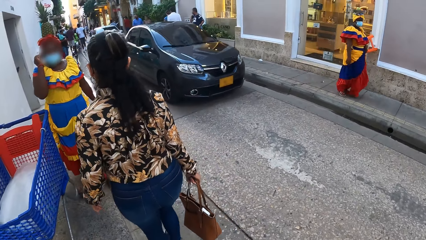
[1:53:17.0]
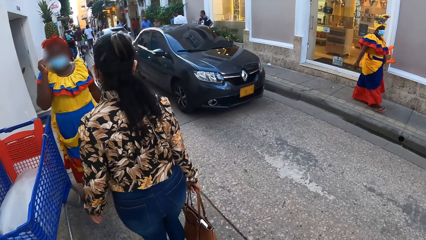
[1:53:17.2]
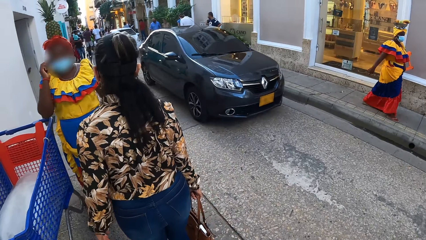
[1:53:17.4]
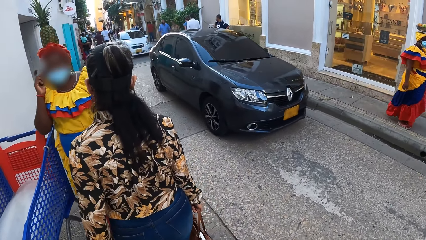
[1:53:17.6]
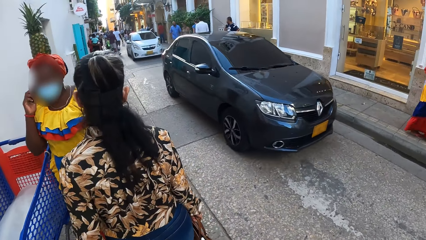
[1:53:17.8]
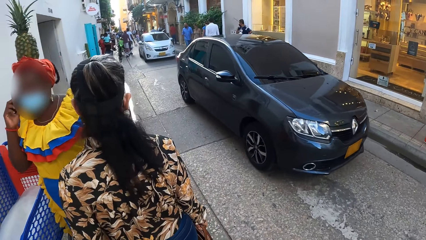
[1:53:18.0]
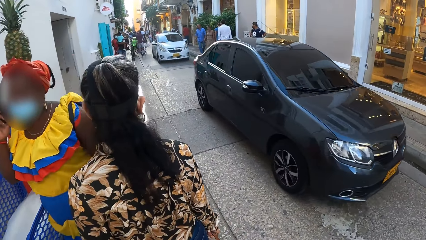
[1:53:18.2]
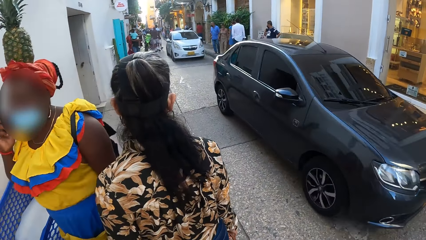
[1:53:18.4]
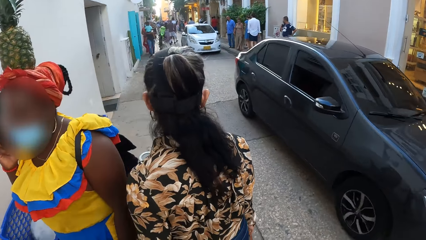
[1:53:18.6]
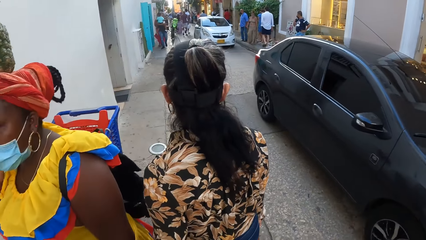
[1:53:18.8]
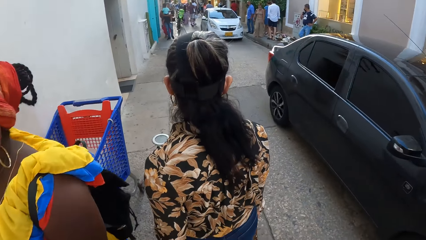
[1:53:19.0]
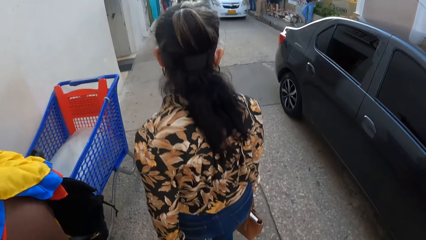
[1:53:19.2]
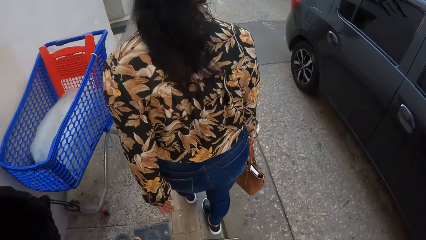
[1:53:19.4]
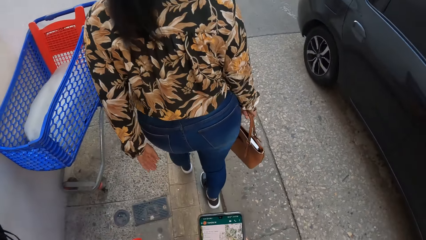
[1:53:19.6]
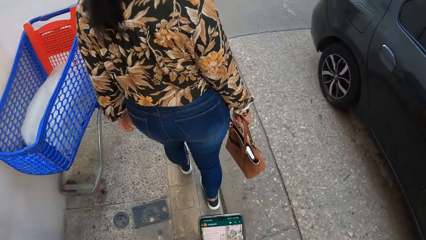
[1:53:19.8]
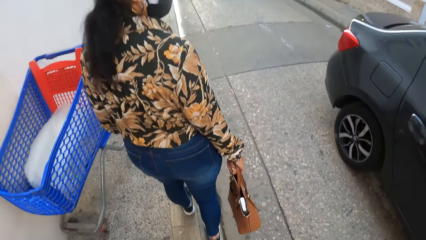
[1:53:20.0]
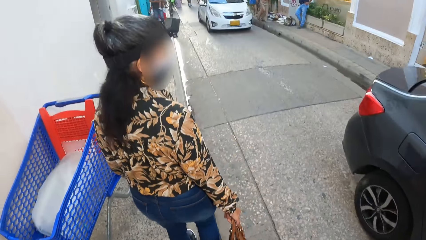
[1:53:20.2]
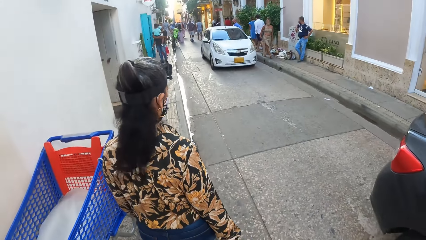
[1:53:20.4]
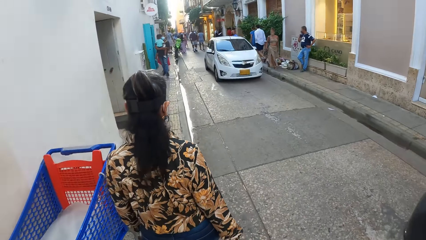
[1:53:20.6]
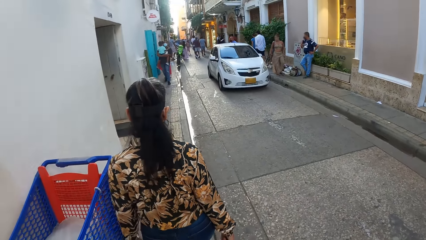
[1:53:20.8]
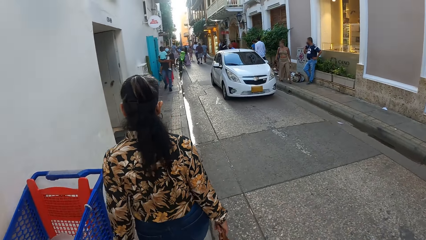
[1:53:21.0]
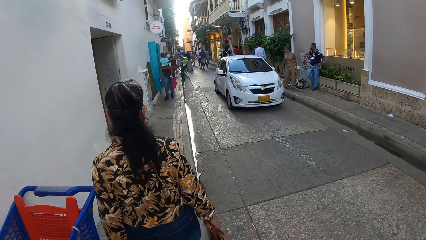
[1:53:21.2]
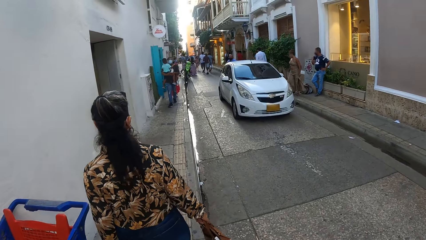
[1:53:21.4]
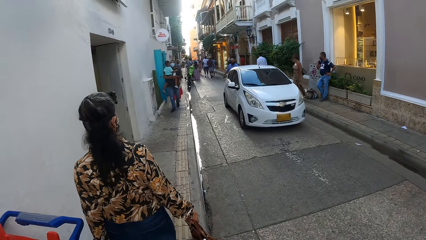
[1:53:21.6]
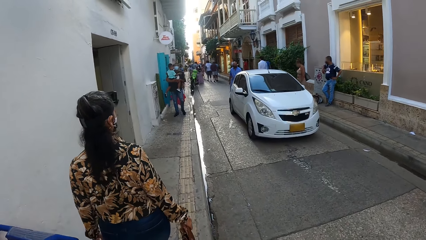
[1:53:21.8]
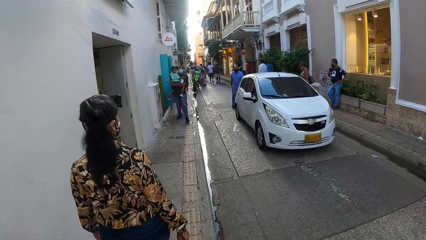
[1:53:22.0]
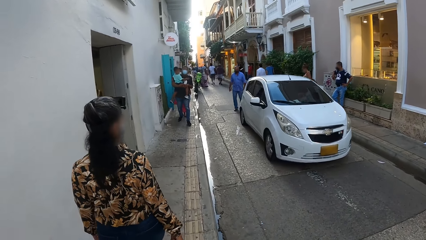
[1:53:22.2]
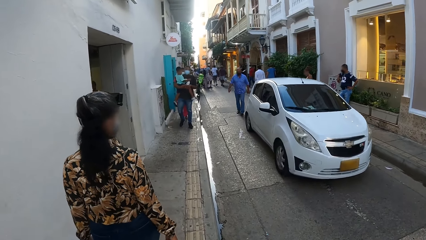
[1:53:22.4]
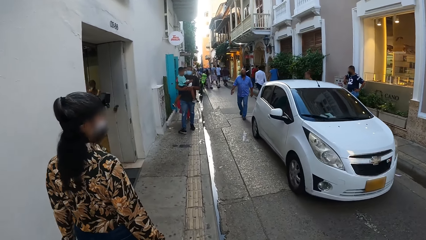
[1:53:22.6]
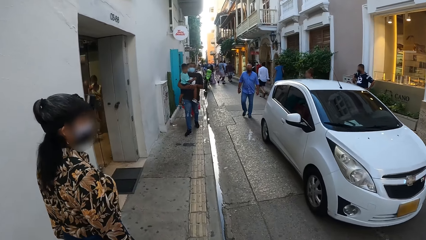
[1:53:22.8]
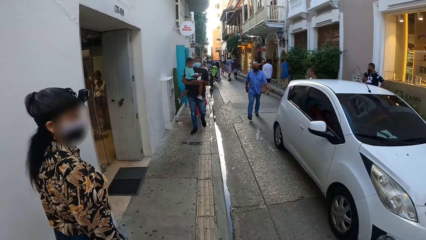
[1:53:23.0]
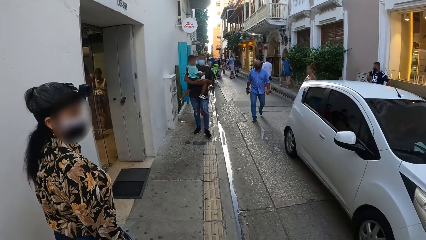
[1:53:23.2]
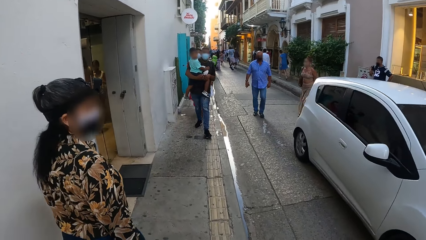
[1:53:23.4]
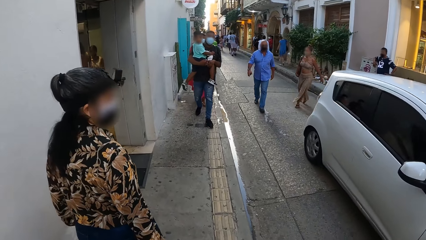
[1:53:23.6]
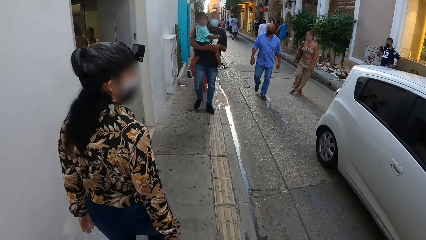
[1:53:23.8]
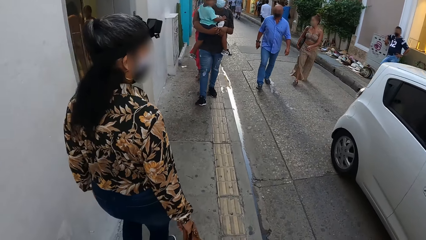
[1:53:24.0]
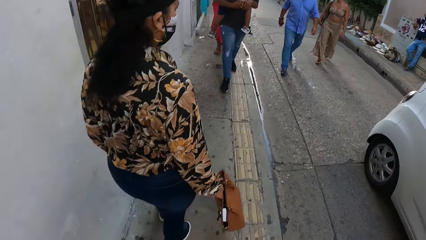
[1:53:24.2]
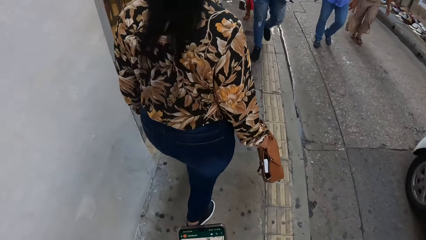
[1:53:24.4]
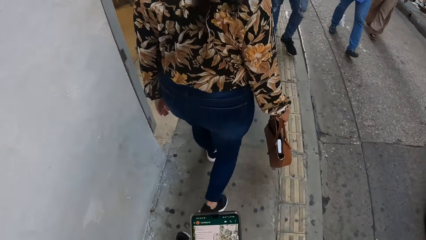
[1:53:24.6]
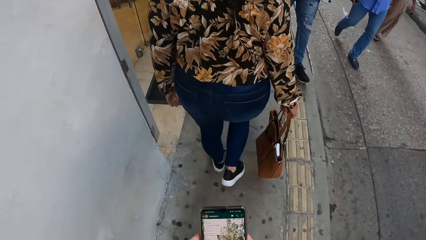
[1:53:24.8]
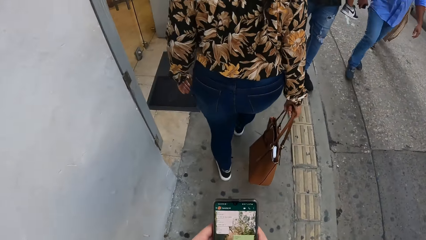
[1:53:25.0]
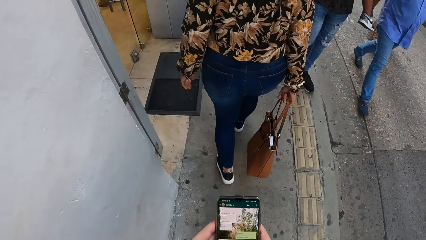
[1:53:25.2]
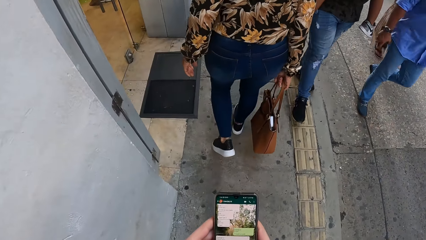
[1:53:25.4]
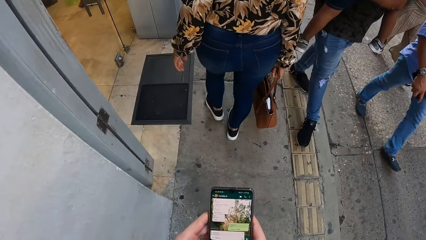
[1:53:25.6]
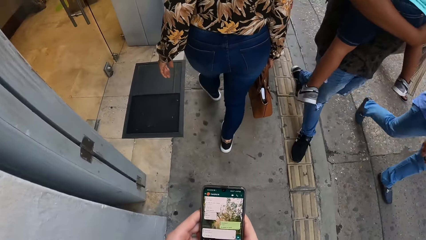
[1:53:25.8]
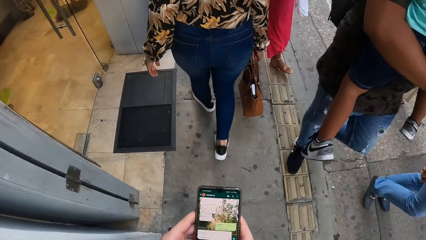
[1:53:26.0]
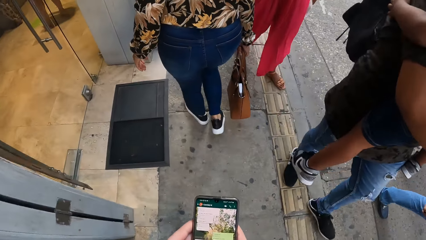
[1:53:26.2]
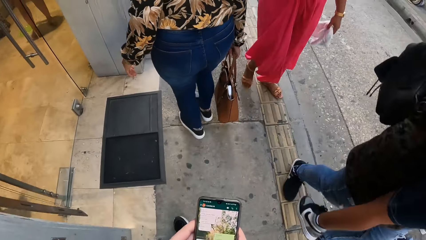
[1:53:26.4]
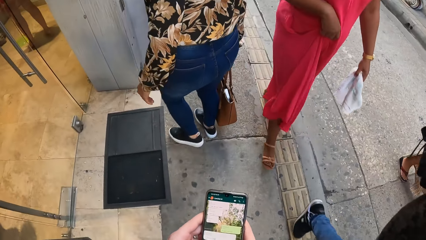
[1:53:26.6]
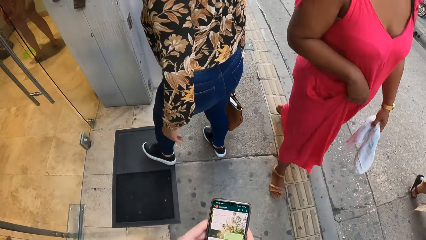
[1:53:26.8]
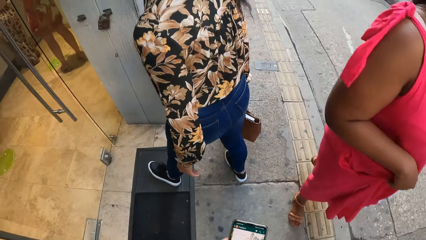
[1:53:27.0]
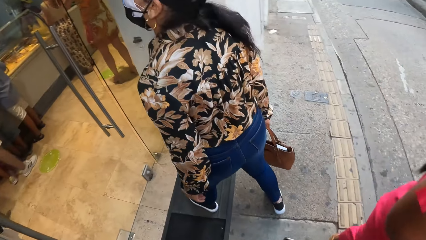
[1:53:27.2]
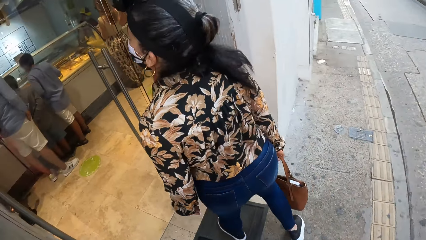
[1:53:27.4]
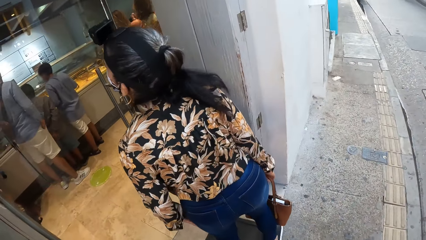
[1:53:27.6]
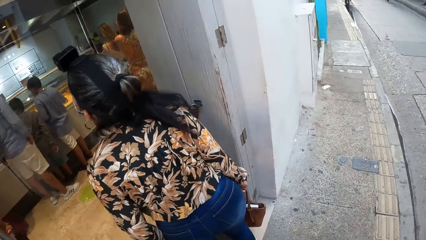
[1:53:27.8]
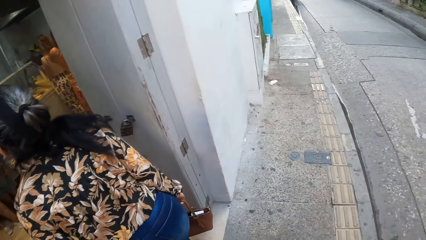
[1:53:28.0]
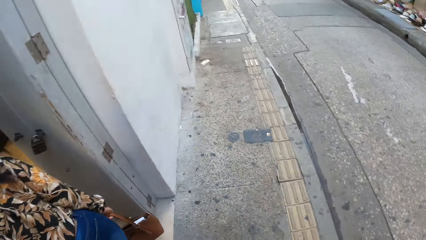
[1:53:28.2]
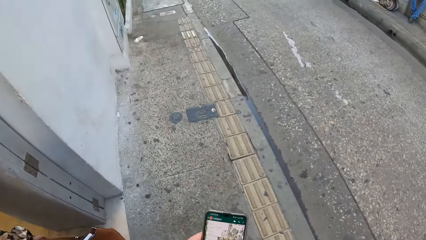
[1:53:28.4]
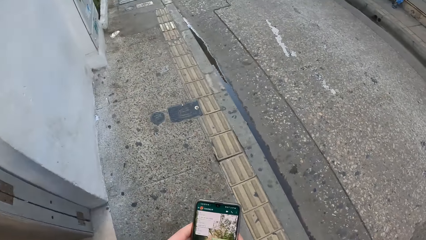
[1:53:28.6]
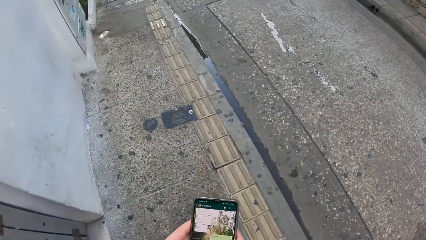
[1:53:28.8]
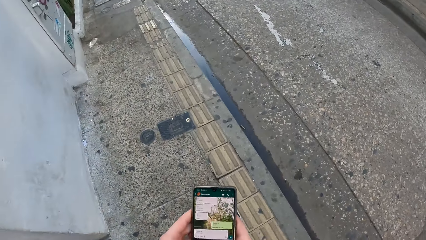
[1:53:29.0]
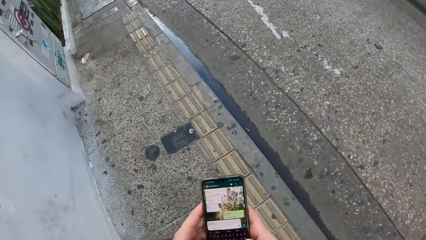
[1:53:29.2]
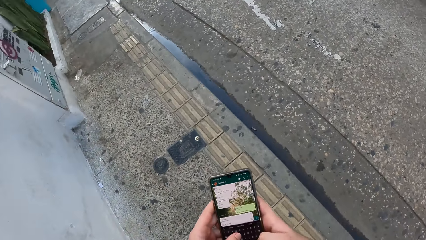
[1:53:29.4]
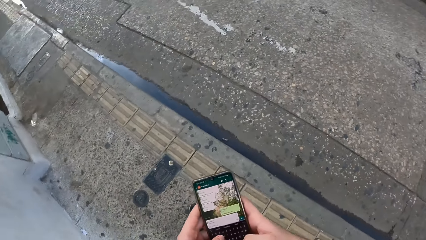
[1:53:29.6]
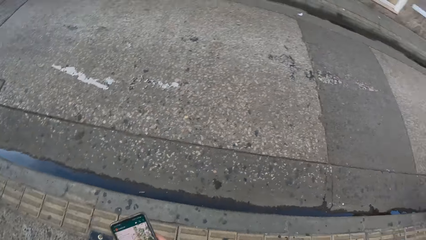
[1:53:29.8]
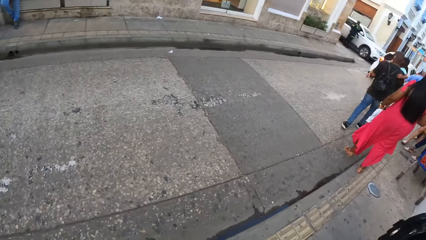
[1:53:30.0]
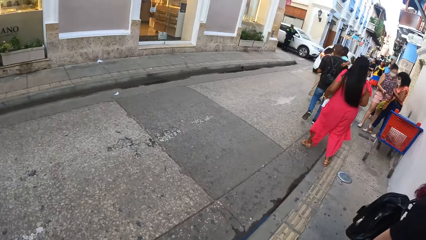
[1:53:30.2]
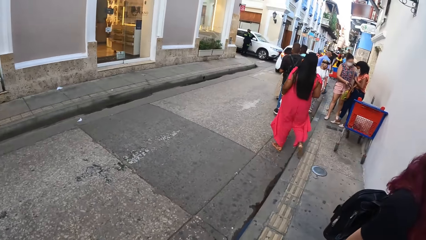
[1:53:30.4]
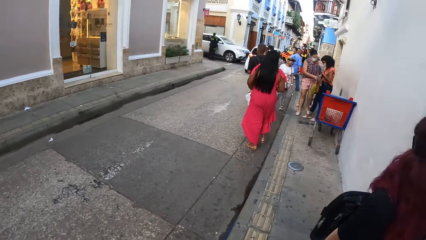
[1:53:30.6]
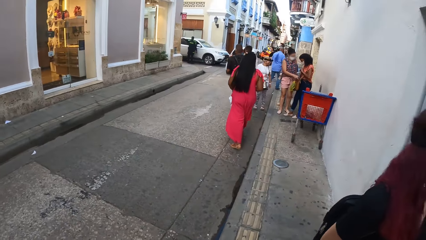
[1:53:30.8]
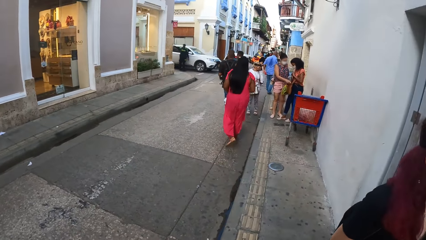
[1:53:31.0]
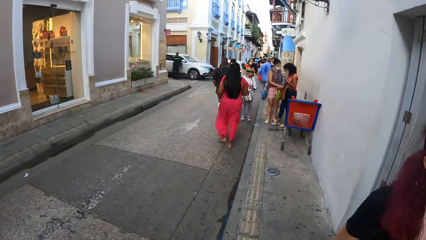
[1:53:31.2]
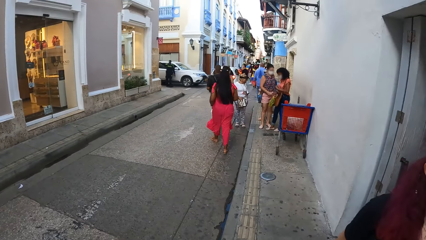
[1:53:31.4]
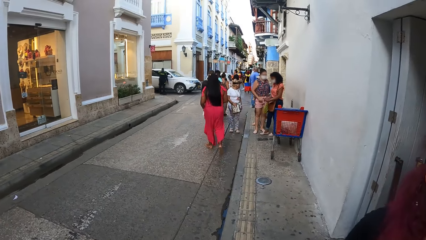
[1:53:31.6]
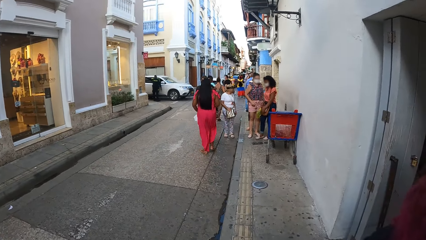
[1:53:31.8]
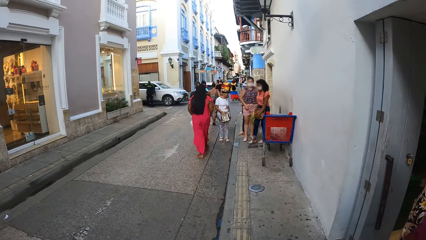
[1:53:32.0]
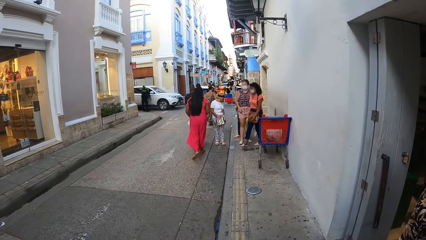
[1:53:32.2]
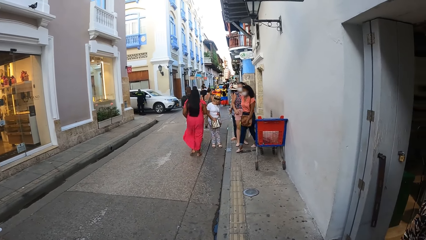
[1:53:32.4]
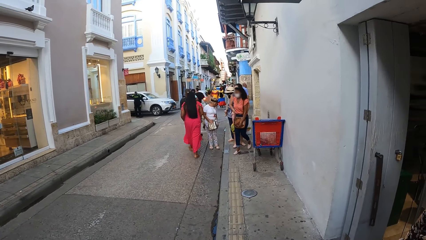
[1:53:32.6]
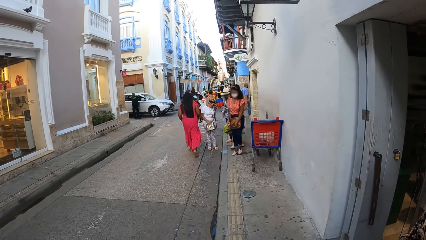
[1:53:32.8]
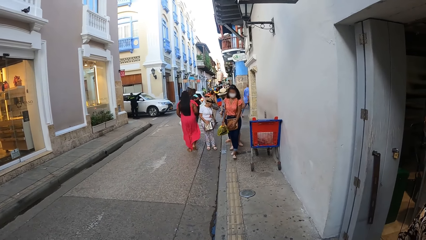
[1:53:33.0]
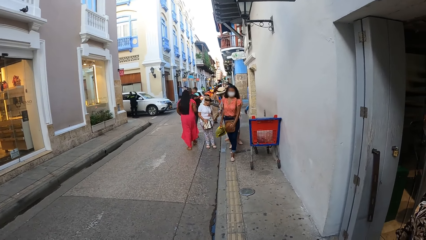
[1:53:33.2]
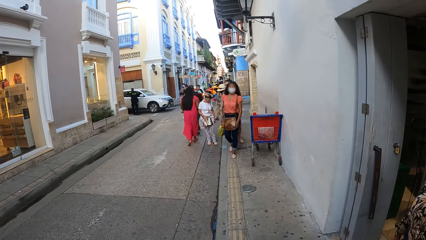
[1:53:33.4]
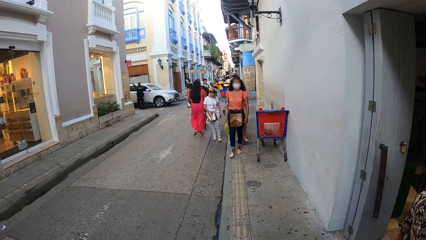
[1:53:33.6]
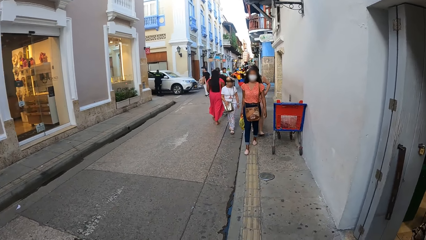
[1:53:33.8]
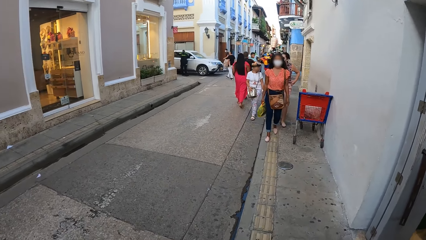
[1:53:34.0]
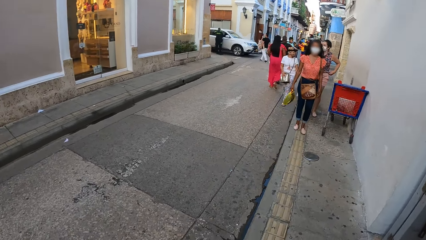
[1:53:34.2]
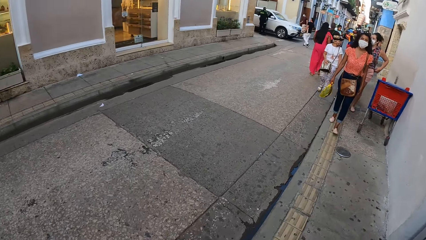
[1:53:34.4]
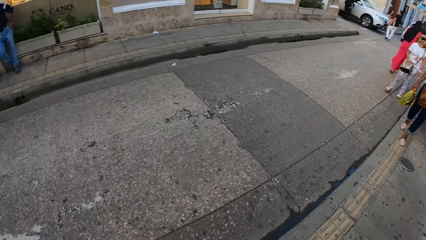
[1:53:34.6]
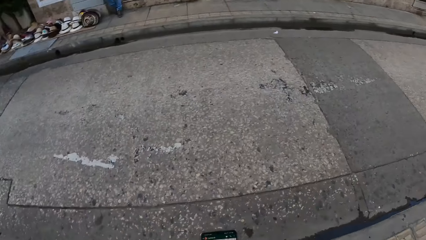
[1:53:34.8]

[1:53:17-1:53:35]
A car passes beside the camera wearer on the road. A car passes beside them on the road again. The camera wearer operates the phone with both hands. The woman enters a restaurant. The camera wearer turns around in the street.
